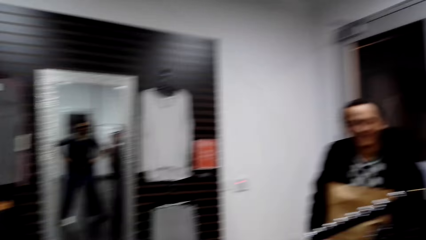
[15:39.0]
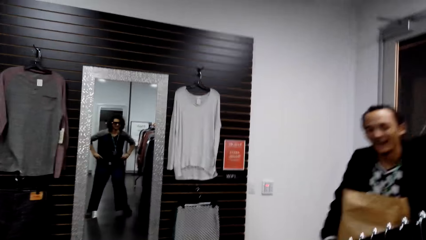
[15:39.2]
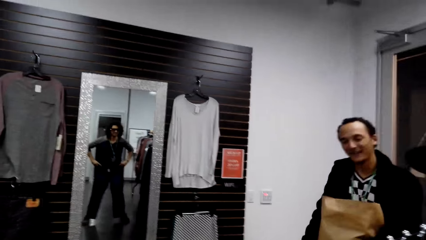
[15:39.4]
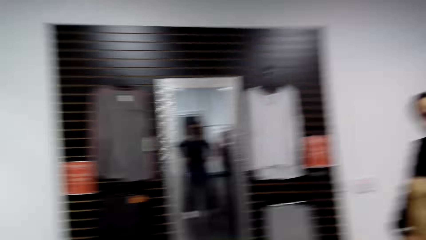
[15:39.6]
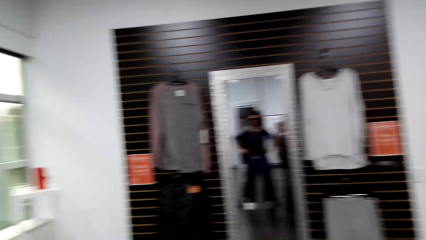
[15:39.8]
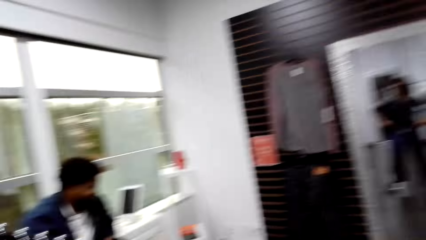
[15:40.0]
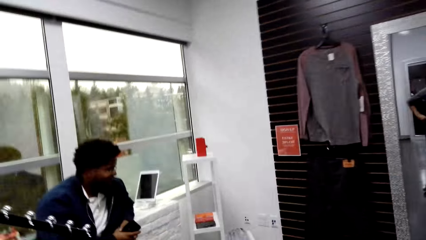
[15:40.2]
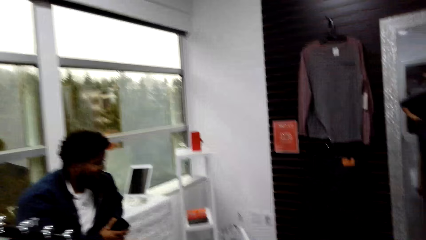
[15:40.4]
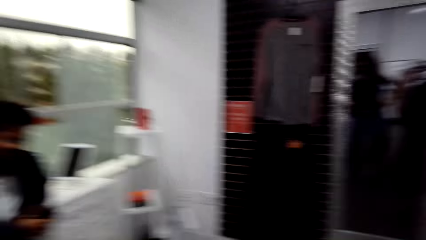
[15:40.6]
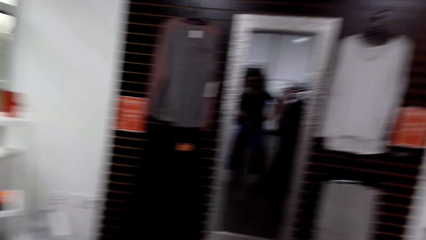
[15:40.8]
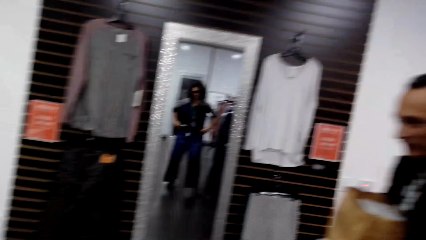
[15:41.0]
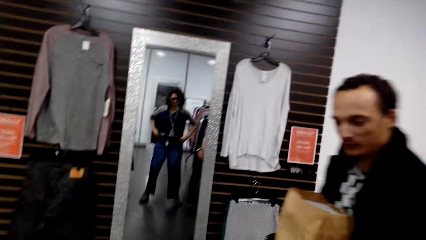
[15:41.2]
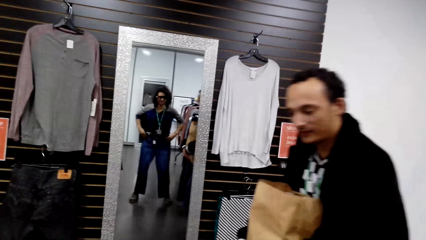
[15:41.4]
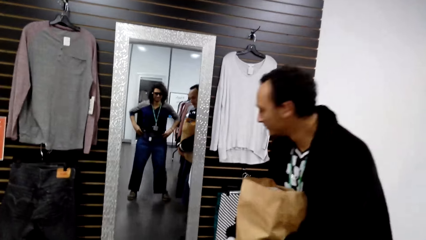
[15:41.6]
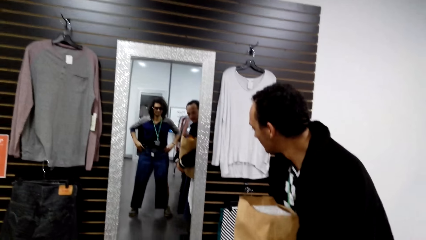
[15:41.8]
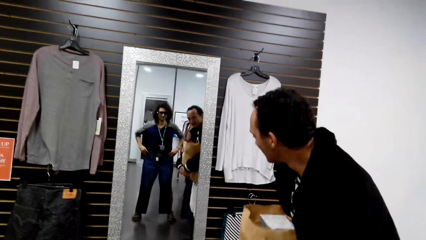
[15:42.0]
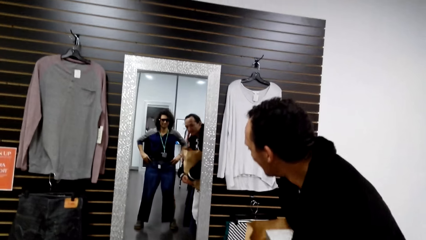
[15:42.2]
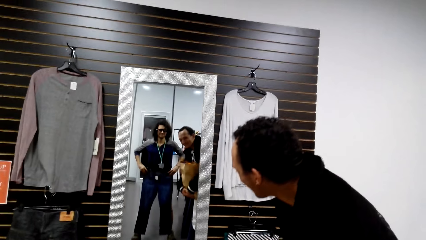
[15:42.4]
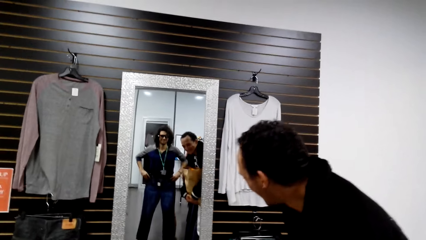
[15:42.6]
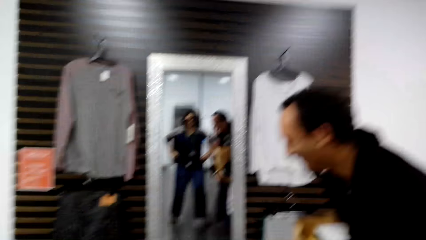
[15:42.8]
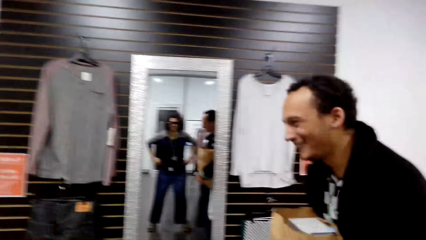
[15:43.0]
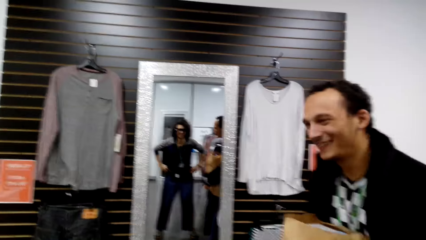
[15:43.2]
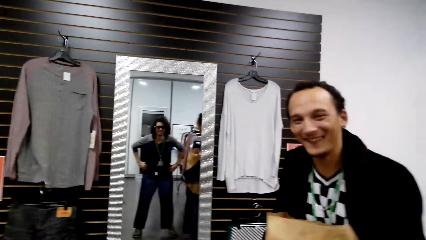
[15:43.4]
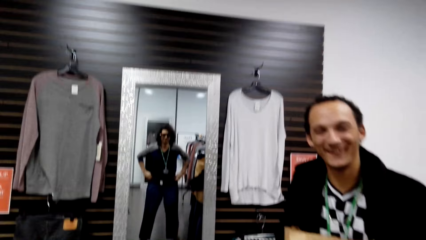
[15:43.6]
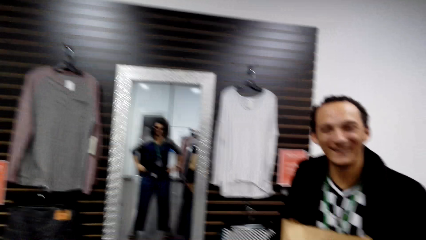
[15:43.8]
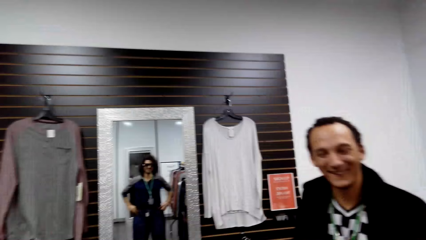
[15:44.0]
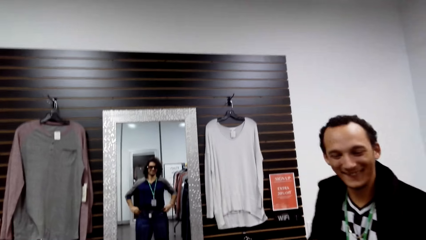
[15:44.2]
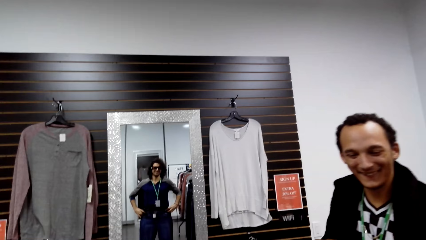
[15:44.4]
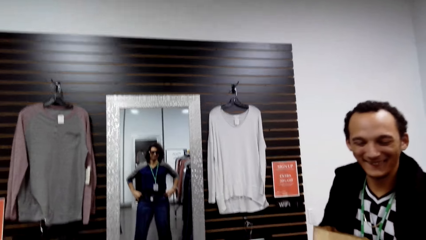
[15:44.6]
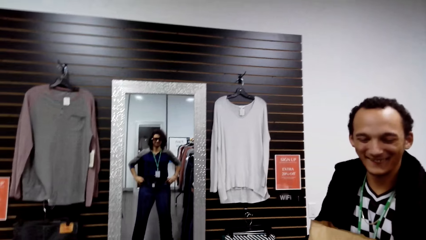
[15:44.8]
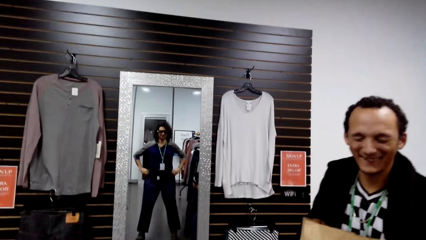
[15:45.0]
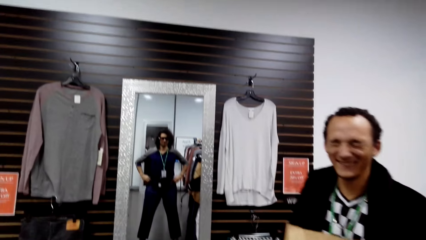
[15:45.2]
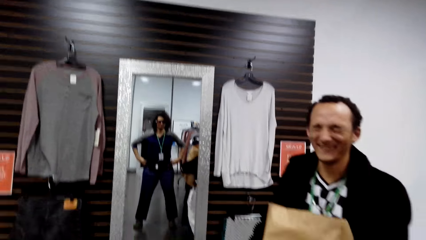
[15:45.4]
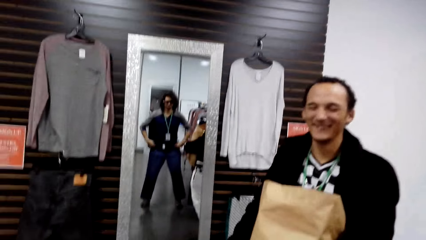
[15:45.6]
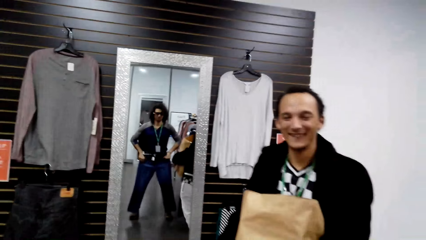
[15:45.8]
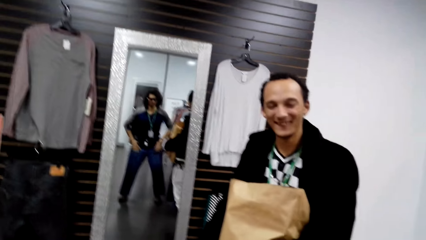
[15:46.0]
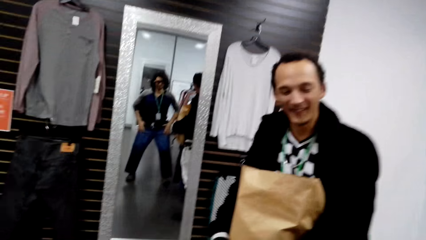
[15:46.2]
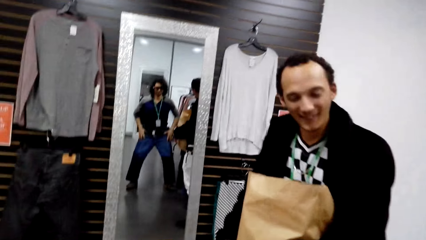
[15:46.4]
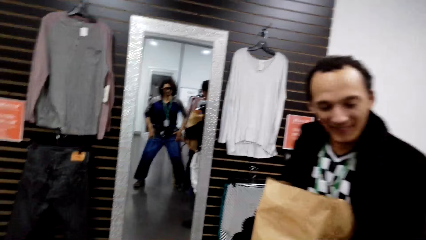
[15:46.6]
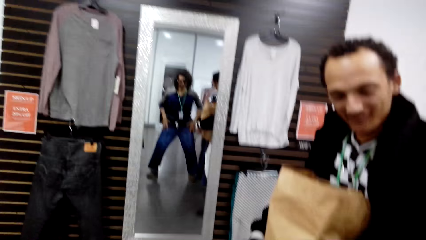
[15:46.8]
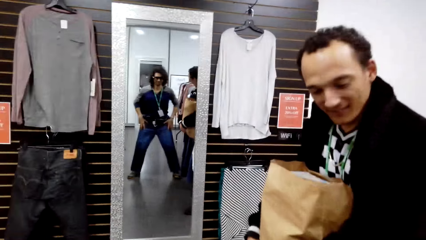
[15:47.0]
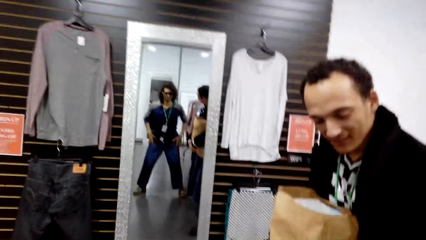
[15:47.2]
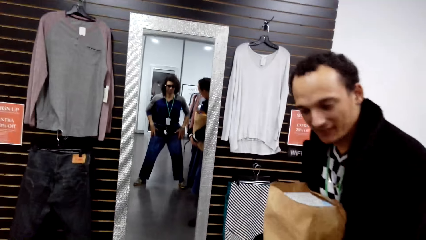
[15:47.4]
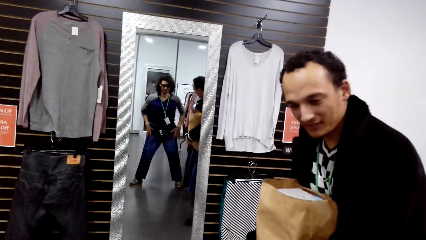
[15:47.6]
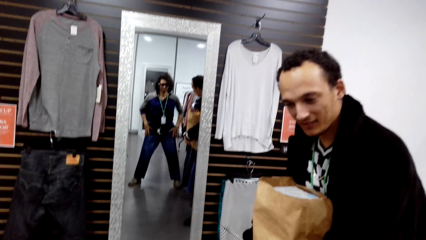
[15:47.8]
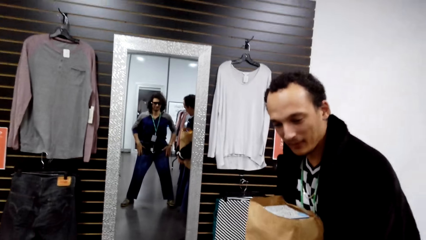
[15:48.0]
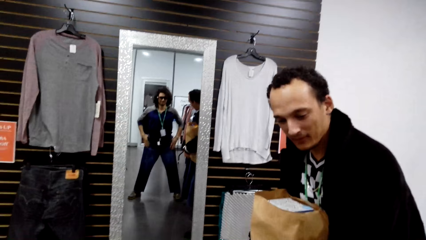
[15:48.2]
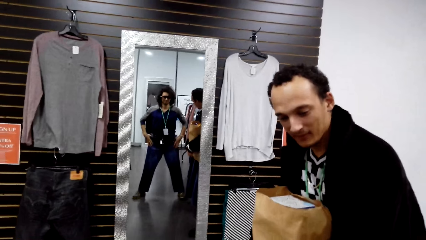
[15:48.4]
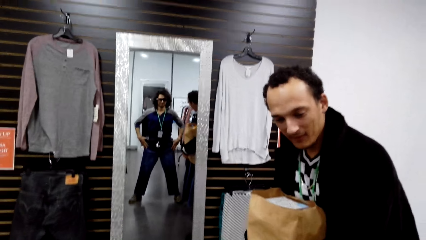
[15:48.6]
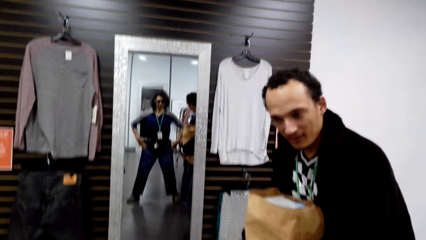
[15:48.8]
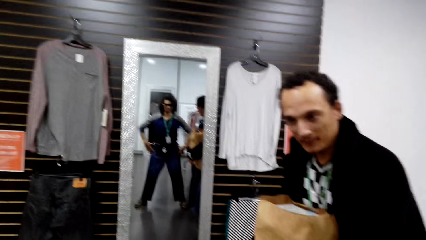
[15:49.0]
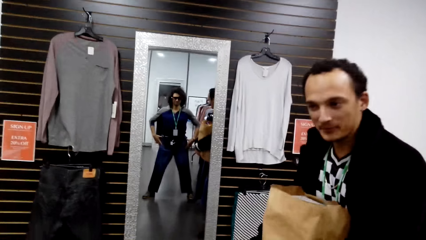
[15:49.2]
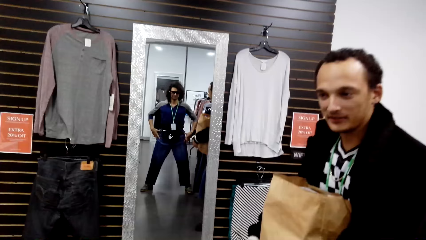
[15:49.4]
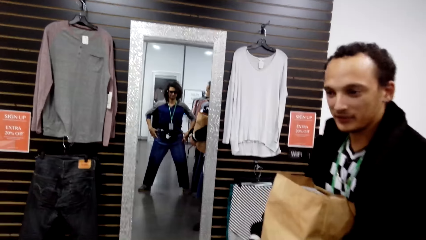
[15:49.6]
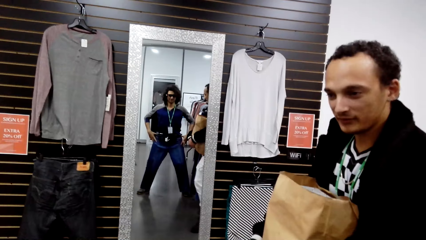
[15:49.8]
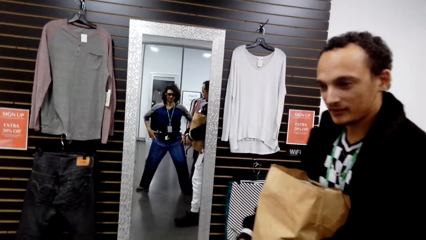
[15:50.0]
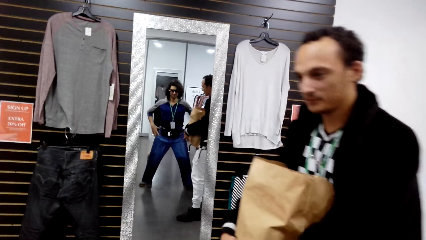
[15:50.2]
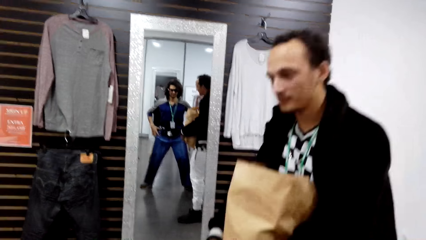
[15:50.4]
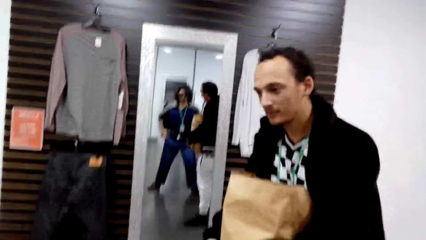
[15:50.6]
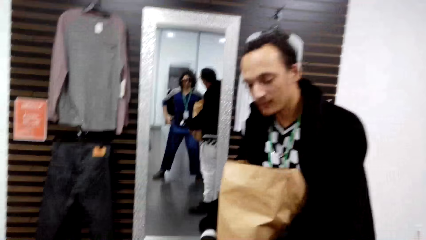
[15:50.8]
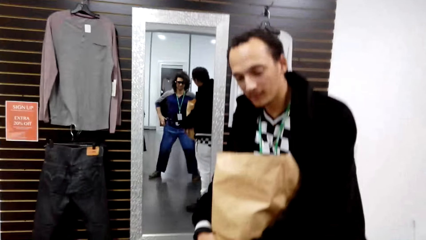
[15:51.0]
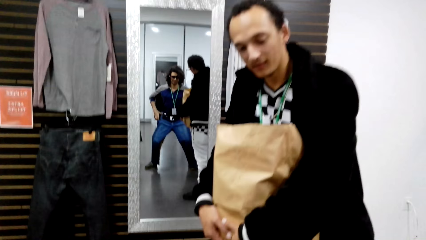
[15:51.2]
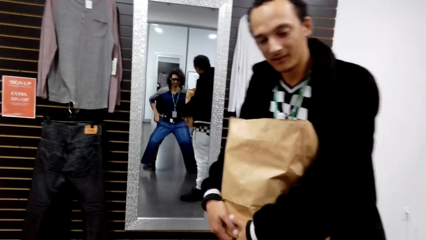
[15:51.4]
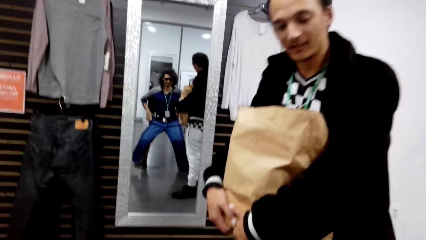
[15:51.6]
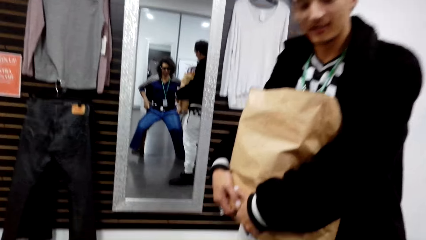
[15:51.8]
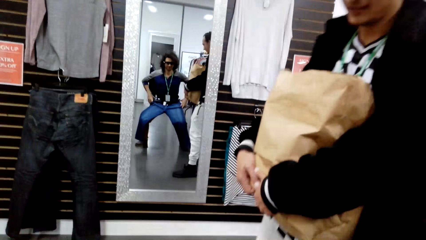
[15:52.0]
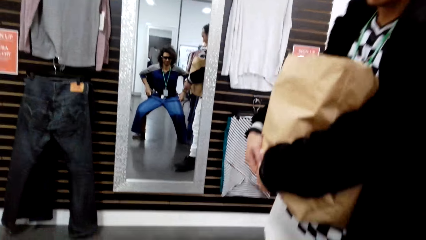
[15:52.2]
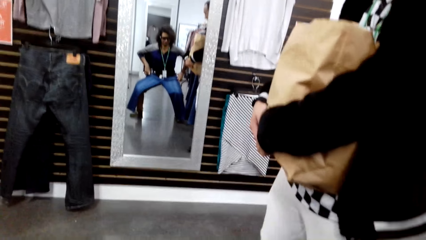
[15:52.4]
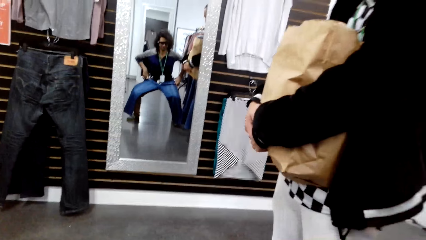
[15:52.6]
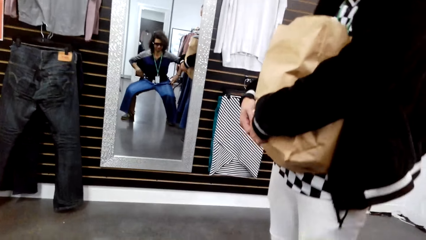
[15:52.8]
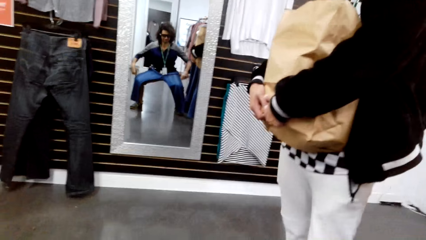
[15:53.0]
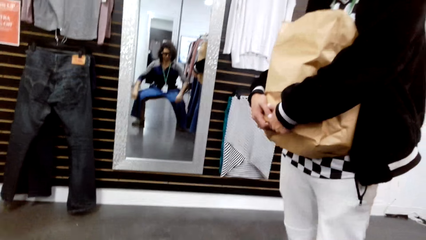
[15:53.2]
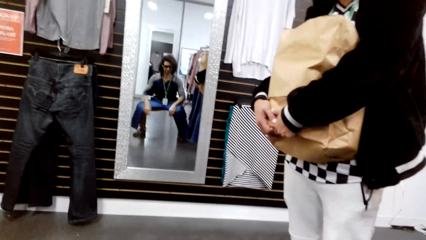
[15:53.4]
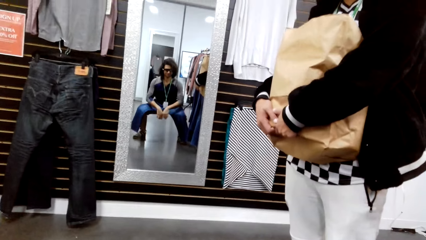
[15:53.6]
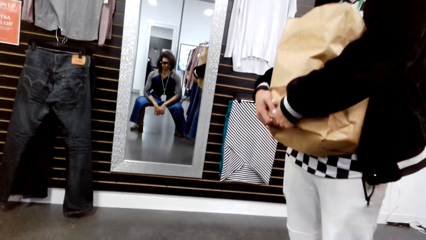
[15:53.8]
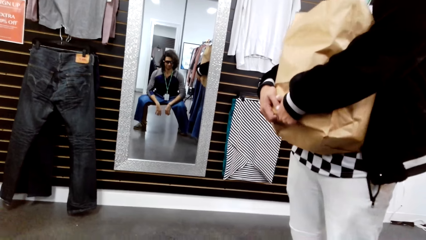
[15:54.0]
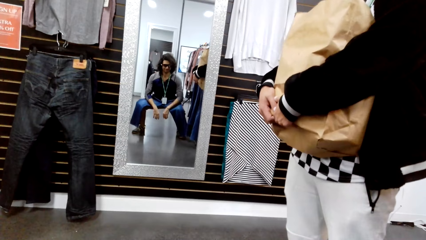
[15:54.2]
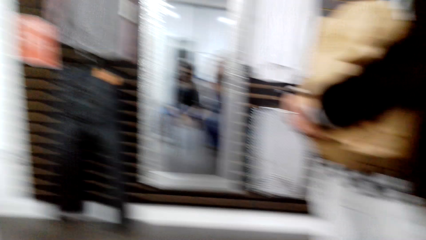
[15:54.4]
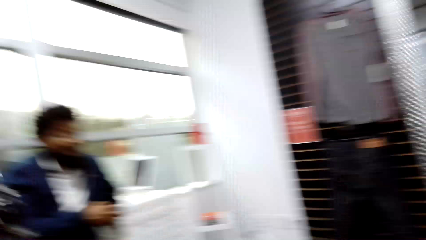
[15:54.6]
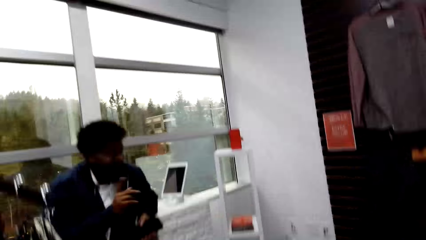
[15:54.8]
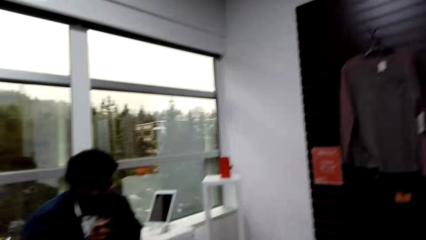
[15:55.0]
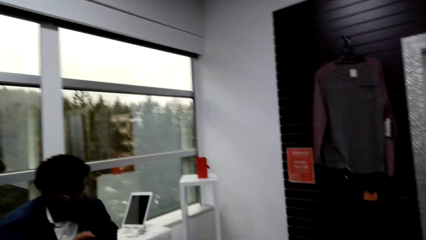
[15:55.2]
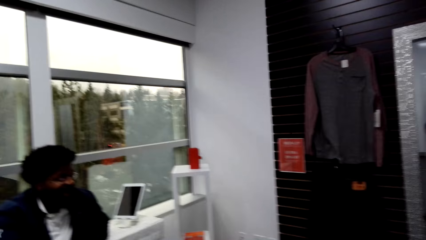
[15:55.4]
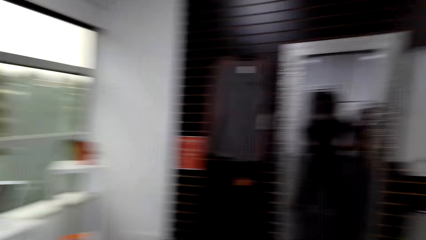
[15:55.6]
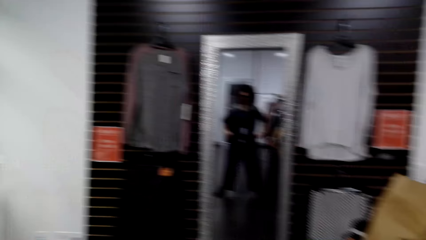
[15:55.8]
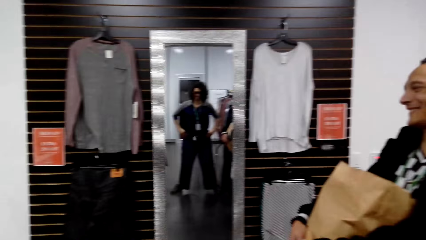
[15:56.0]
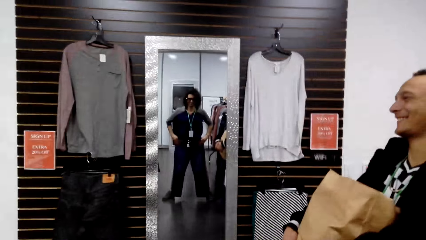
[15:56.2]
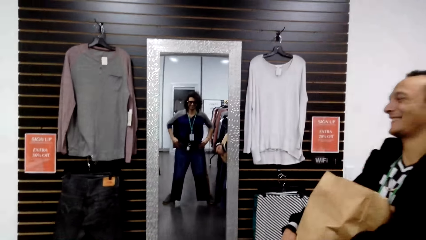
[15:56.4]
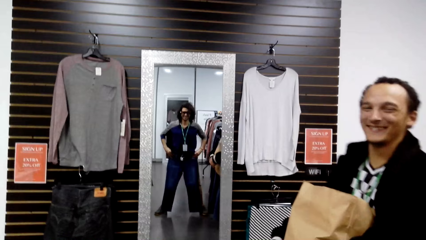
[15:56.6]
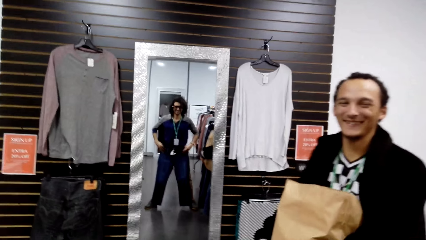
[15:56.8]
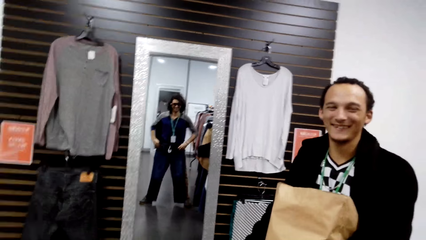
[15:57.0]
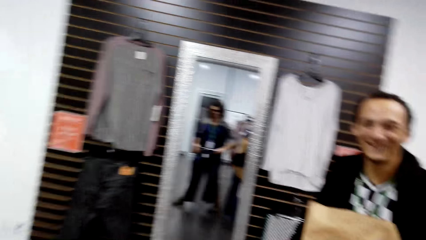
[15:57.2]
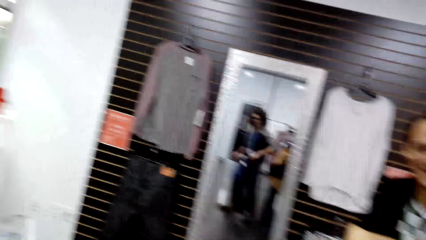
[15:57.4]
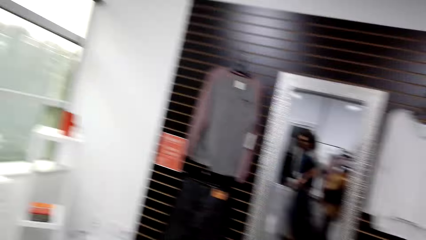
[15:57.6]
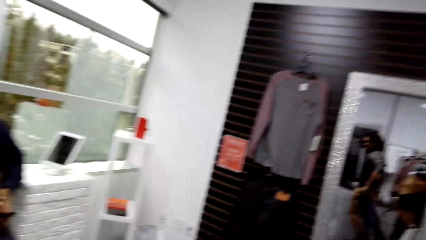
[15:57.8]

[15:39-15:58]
A person looks at the camera wearer through the mirror. The camera wearer looks in the mirror with the pants. A person talks to the camera wearer. The camera wearer bends with the pair of jeans on his waist. He holds the pair of jeans to his waist. Another person talks to the camera wearer.
